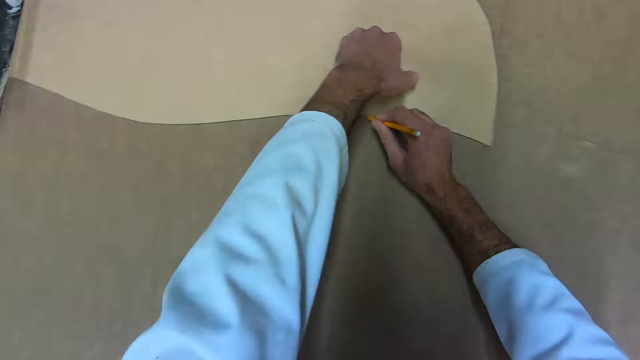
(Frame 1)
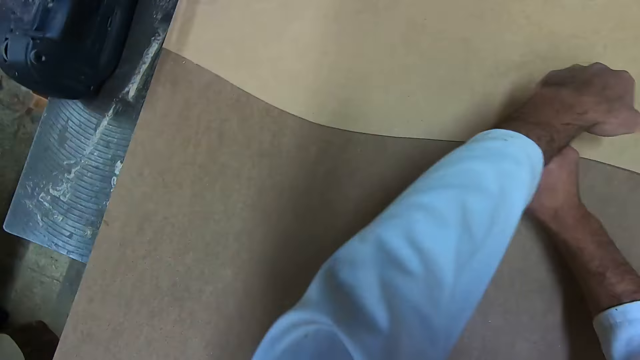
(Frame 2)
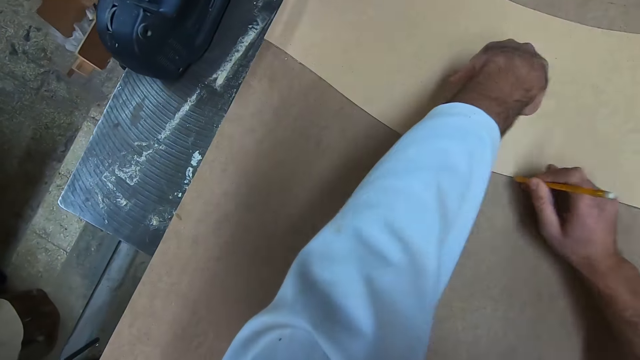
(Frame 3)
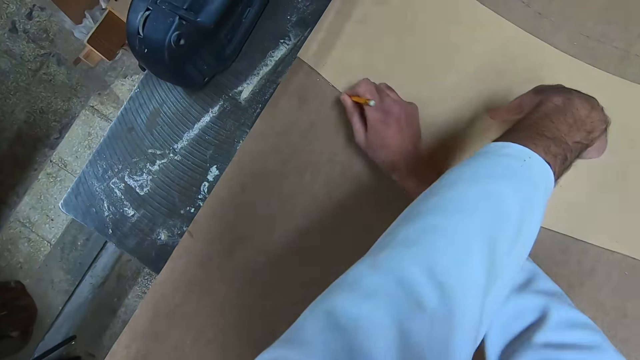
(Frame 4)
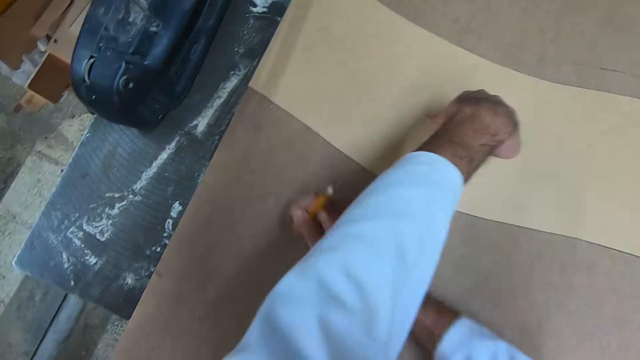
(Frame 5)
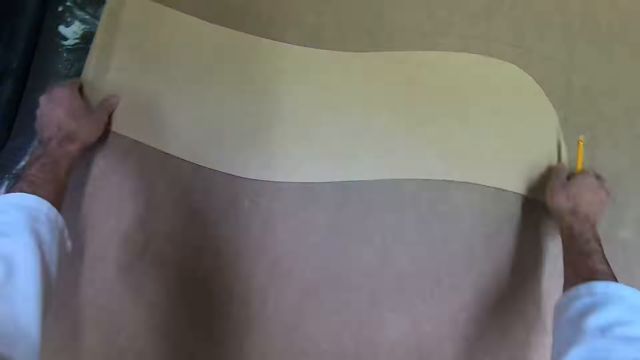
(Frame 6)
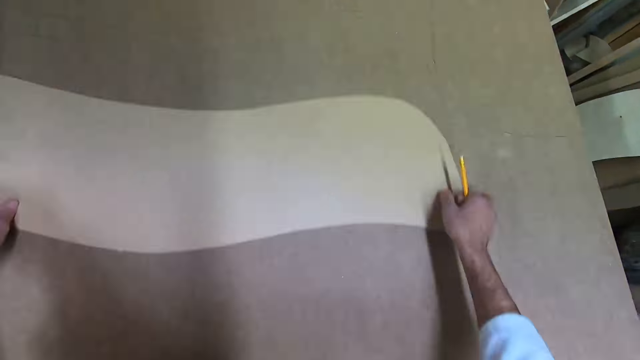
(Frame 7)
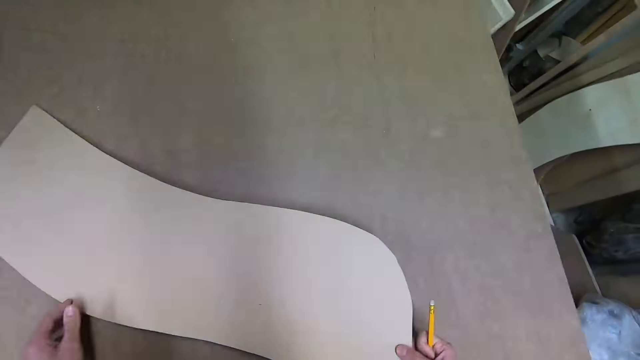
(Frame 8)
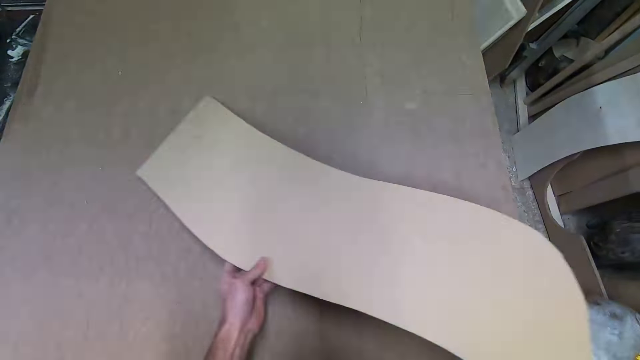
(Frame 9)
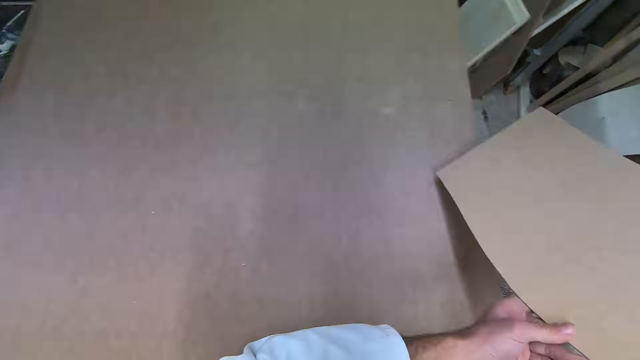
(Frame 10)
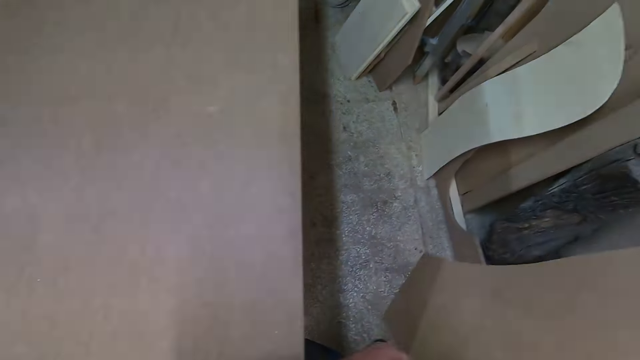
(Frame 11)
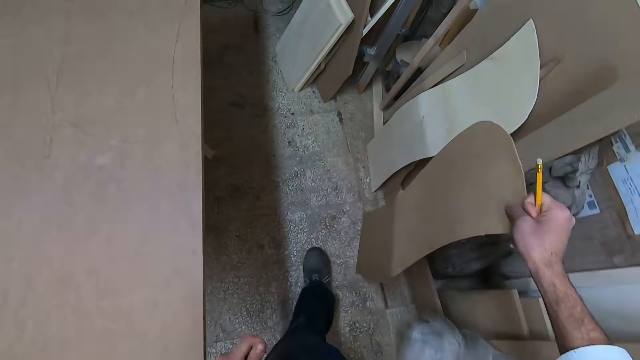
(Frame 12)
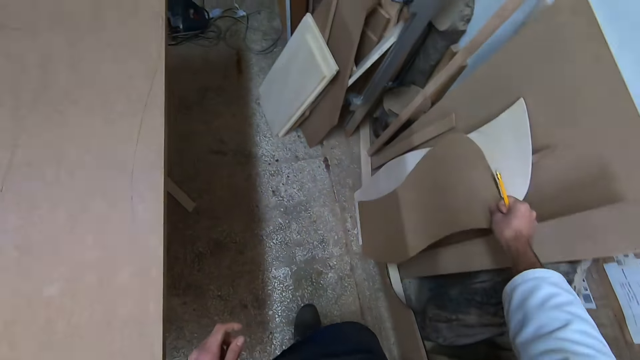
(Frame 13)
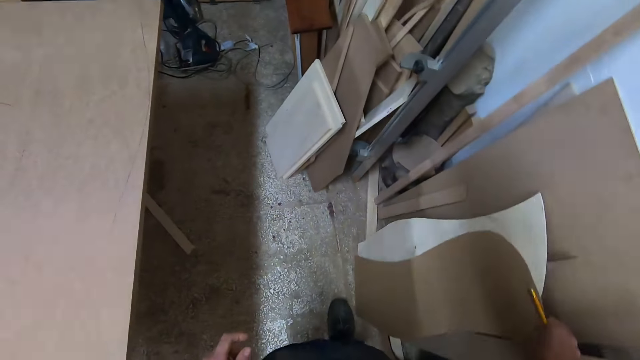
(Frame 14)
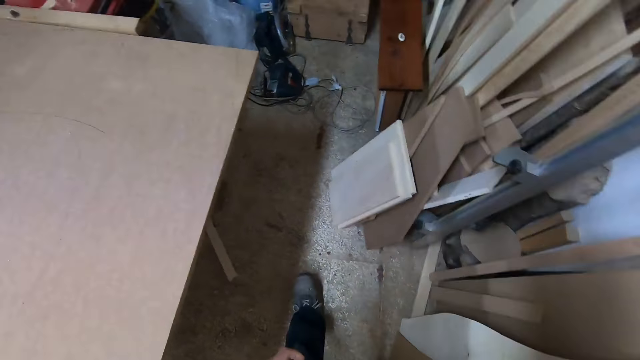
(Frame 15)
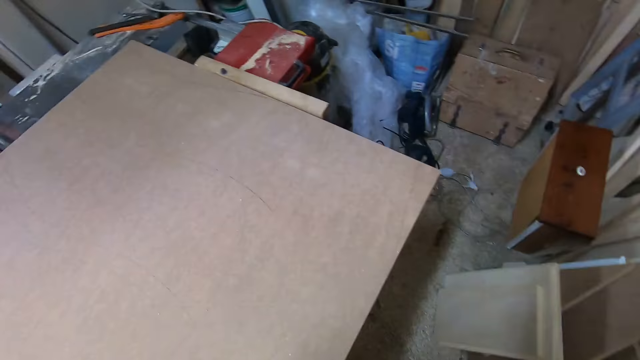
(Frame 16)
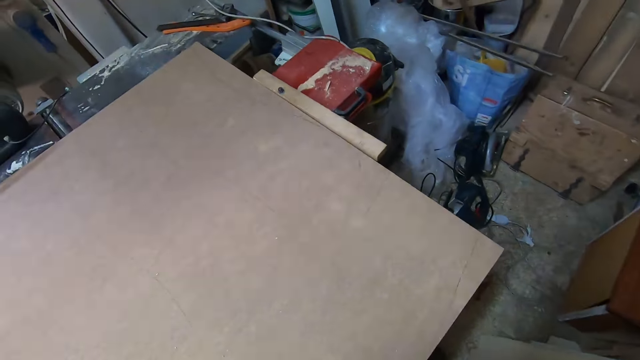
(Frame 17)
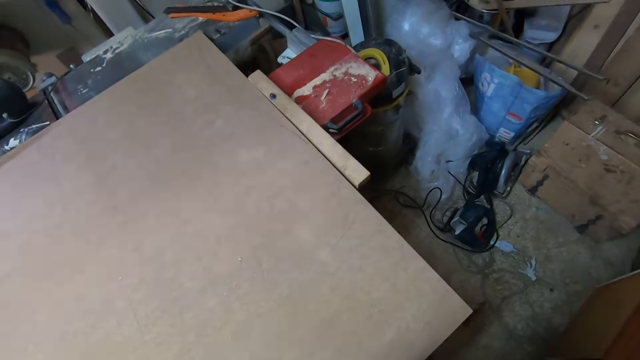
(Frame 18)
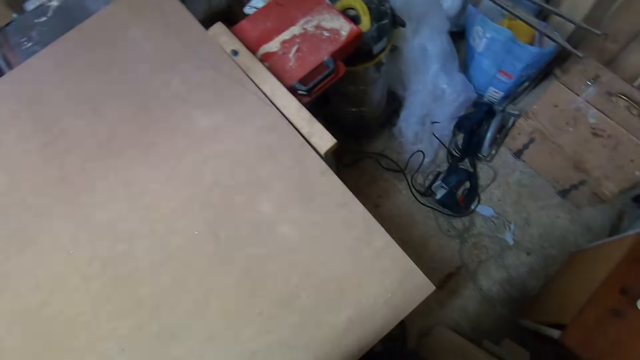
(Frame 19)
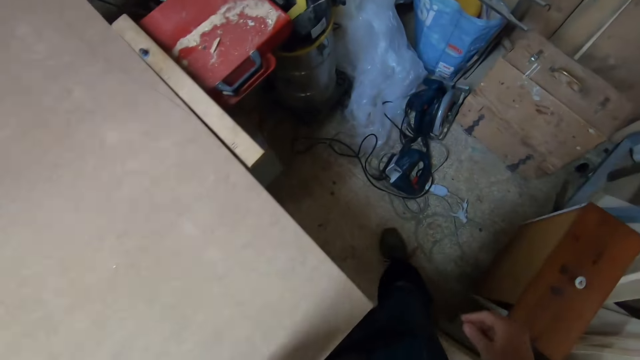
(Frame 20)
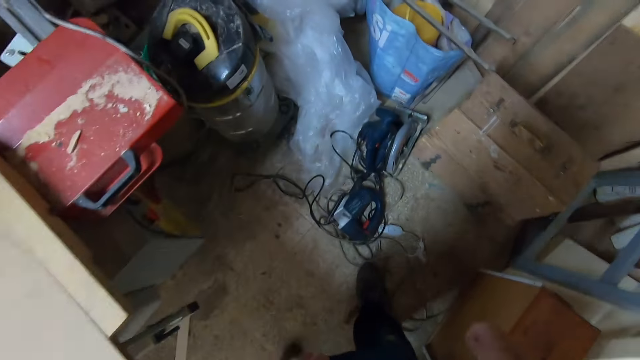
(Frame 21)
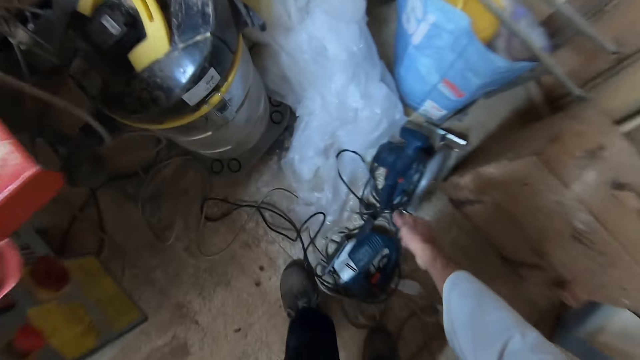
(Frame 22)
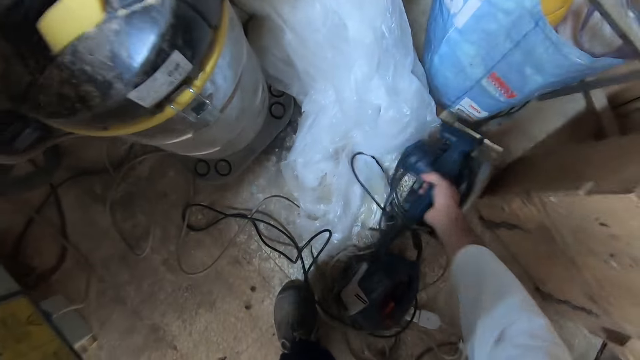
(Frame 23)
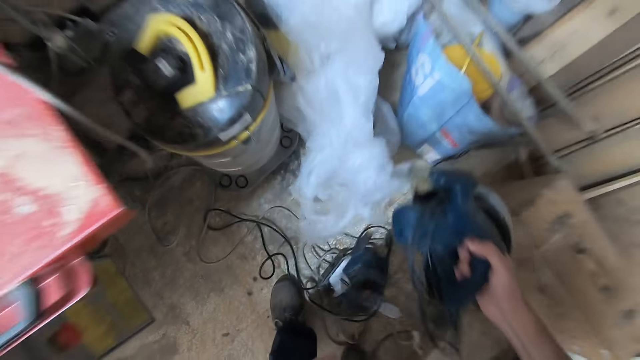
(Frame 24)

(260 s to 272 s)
The camera wearer picks up the piece of wood. They carry the cut out. They drop the cut out on the floor. They walk on the floor. They draw something. They walk on the floor. They pick up the jigsaw cutter machine on the floor.

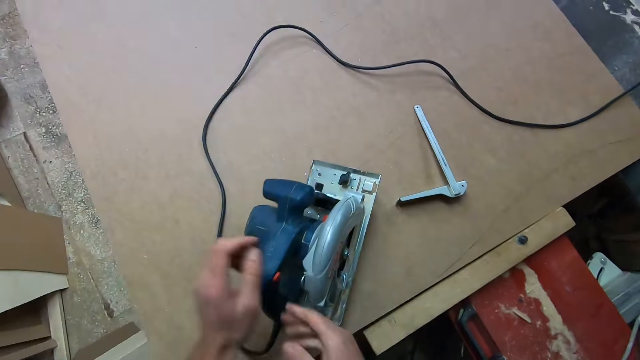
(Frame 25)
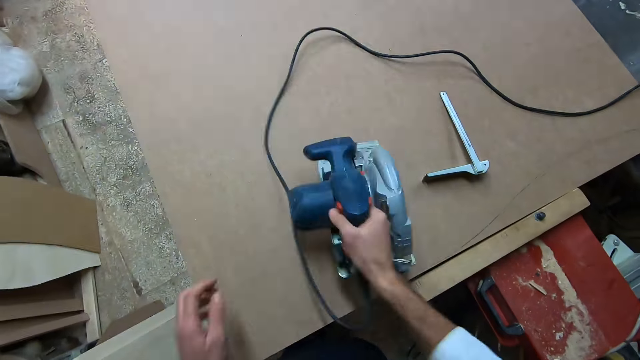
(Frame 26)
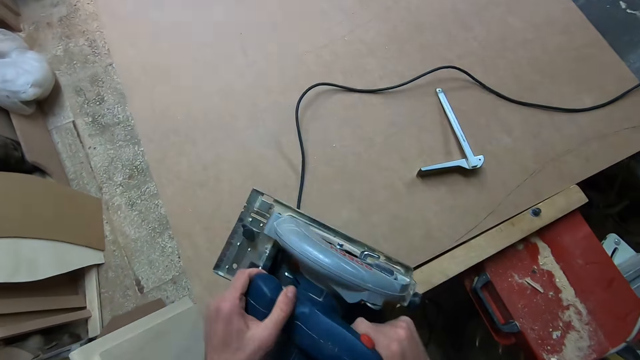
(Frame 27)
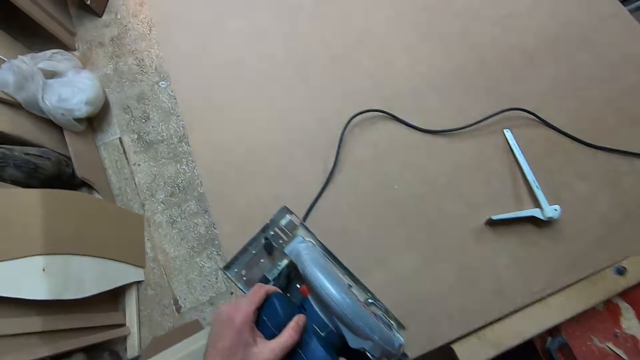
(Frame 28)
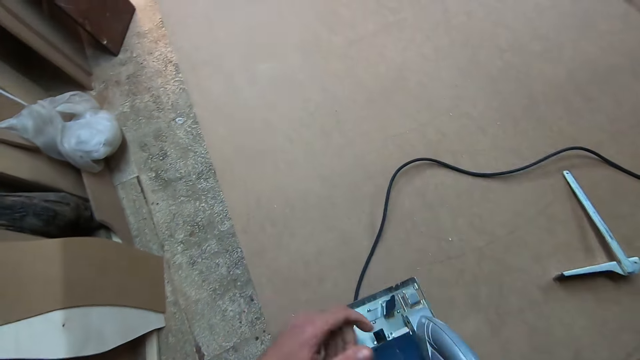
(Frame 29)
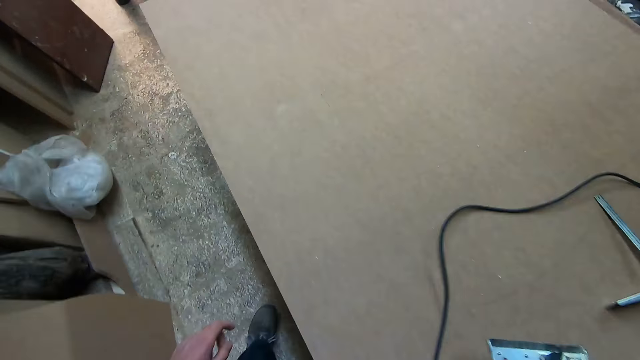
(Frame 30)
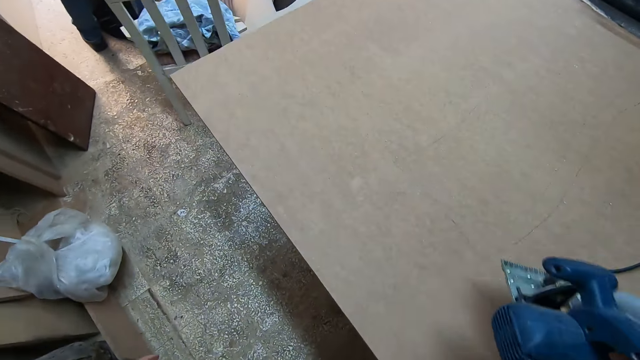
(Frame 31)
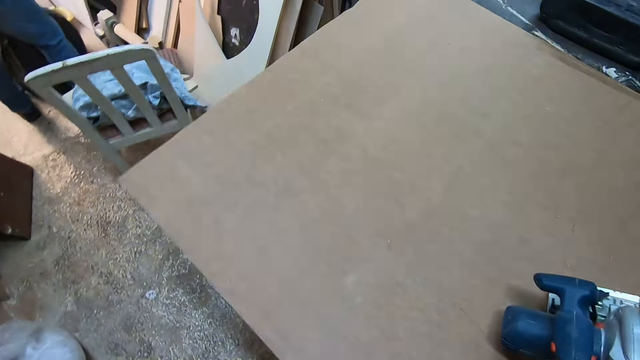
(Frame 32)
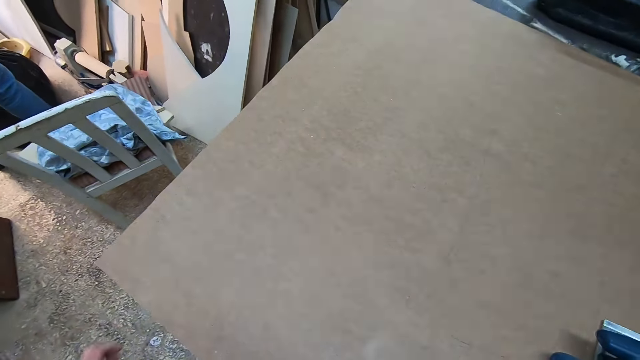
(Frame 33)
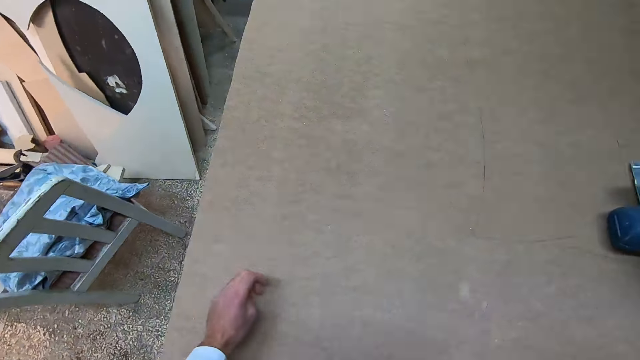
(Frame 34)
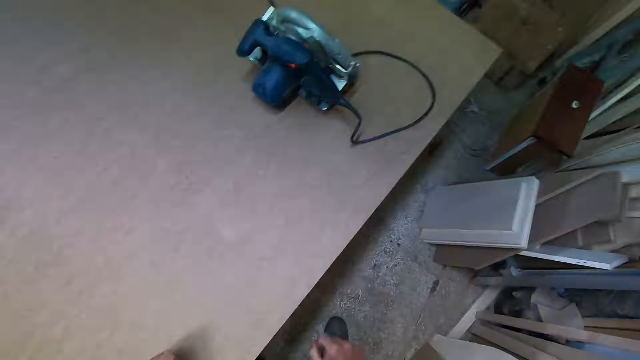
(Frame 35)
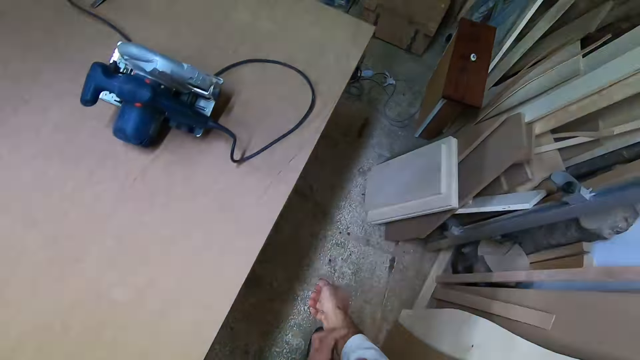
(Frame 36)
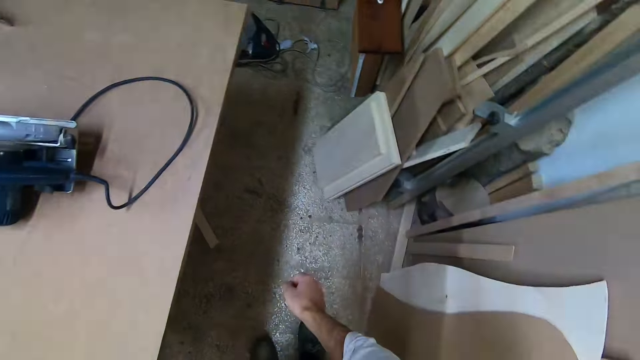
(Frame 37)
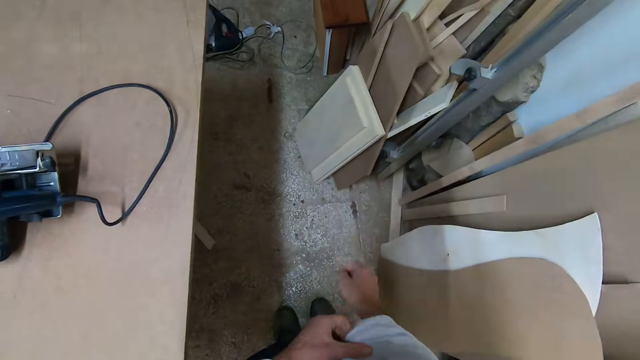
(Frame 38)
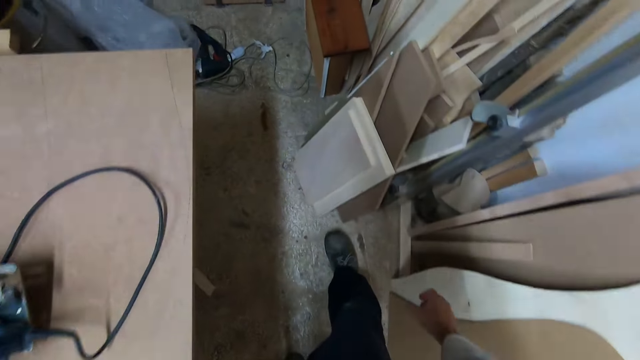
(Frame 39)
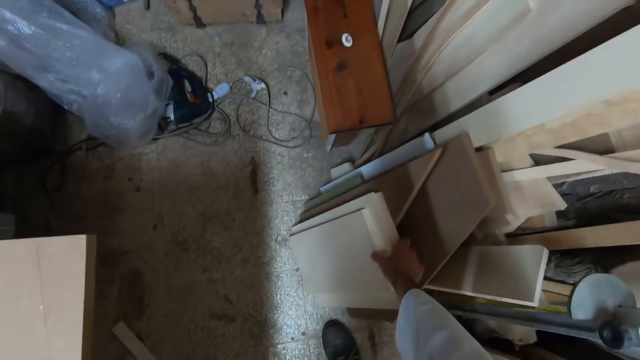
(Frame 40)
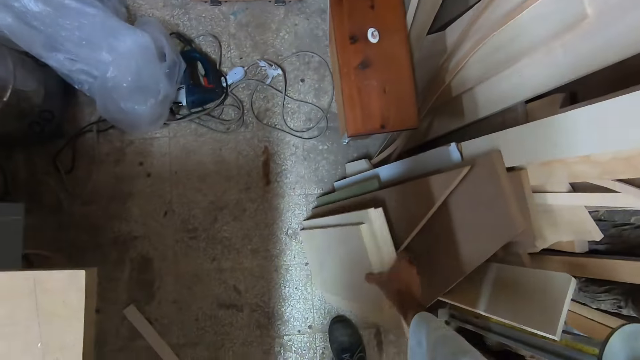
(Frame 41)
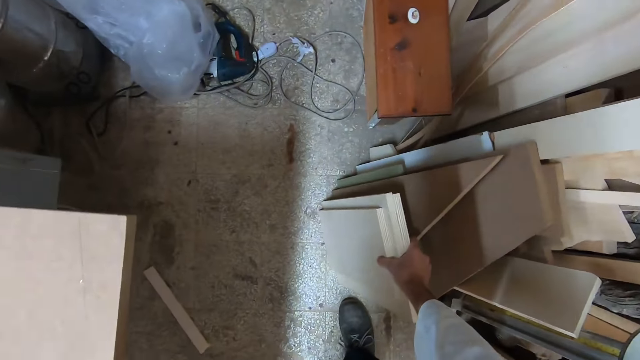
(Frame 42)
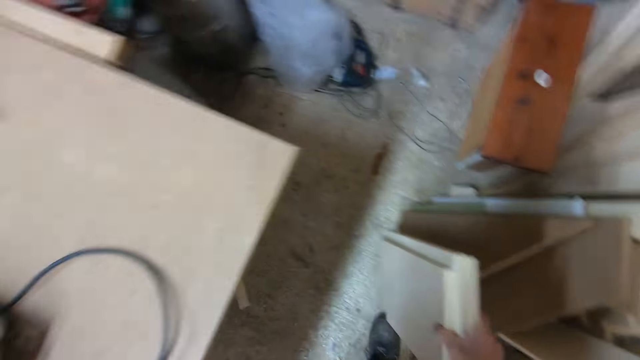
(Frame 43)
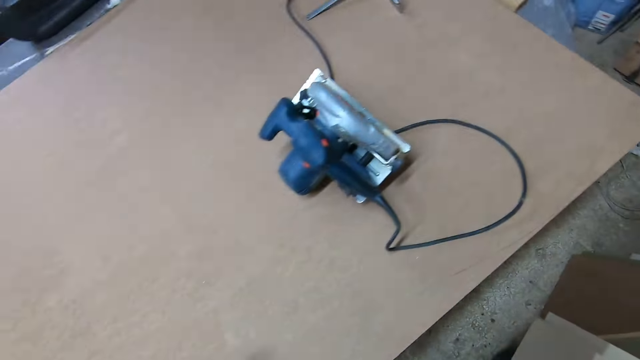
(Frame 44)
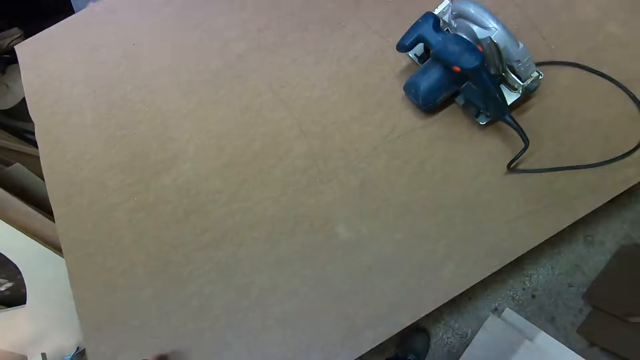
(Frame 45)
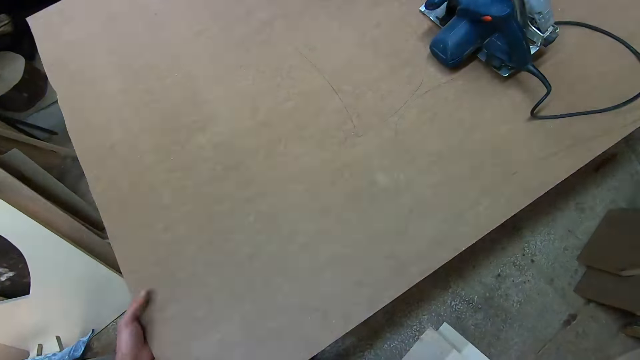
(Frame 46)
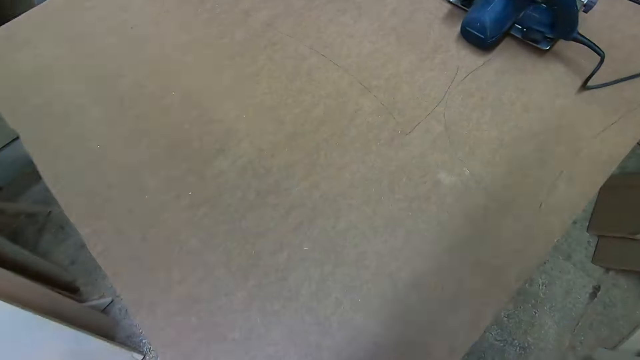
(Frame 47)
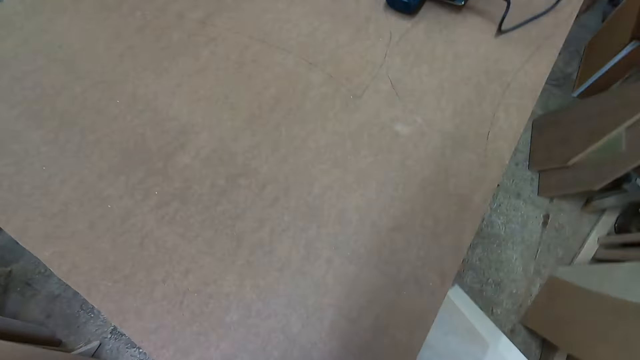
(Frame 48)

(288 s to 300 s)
The camera wearer lifts the circular saw. They power the circular saw. They walk around the workshop. They drop the circular saw on the plank. They pick up the plank. They chat with a coworker. They touch the table.
